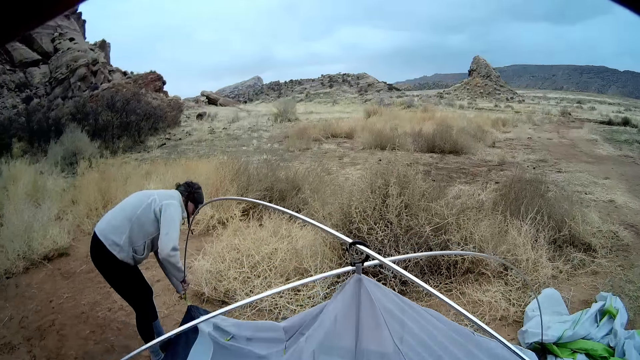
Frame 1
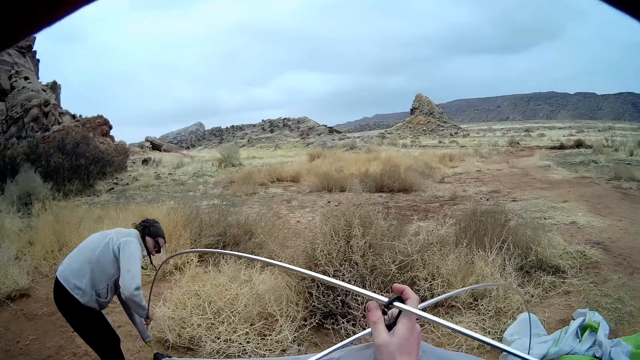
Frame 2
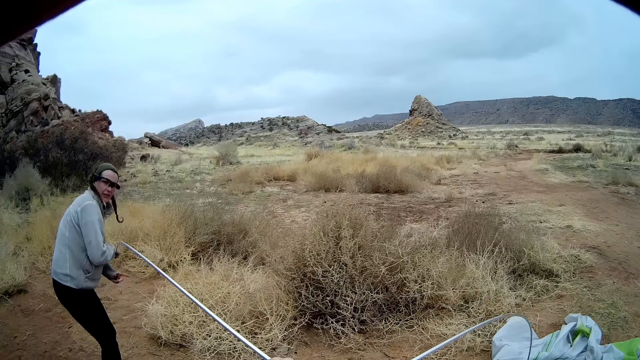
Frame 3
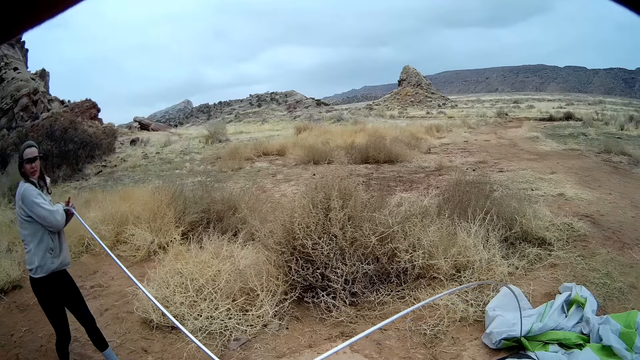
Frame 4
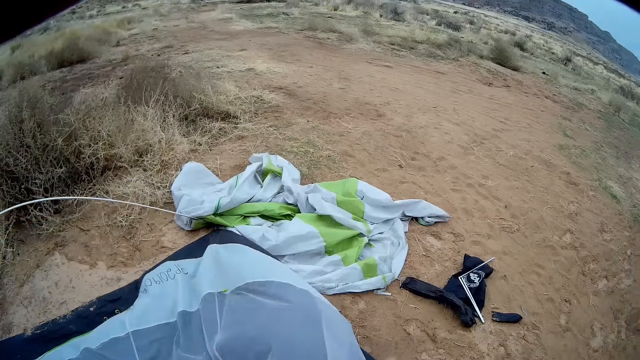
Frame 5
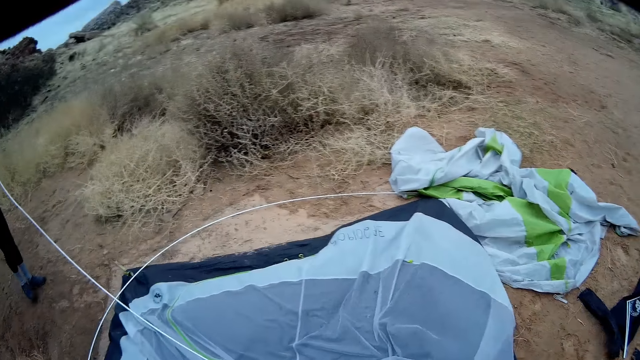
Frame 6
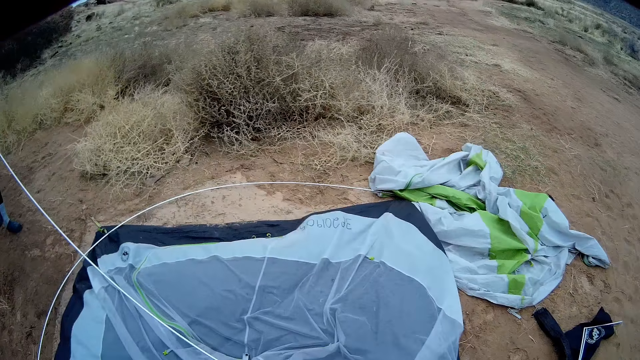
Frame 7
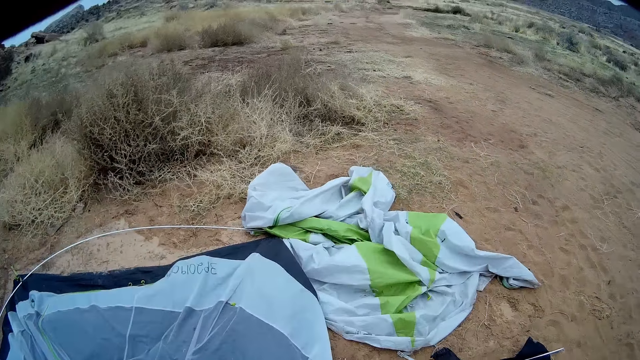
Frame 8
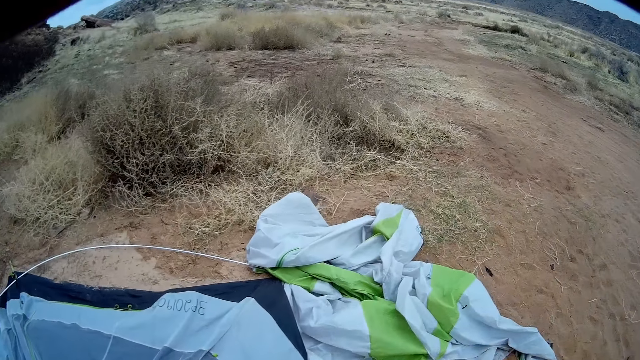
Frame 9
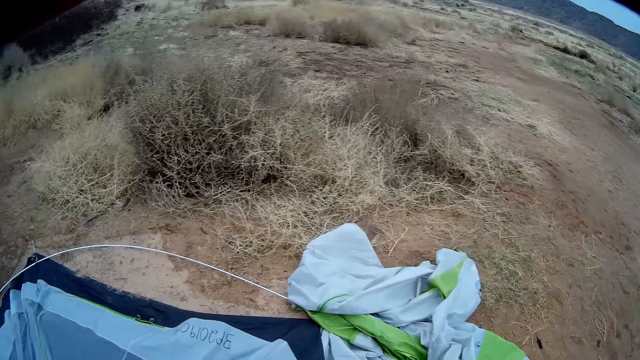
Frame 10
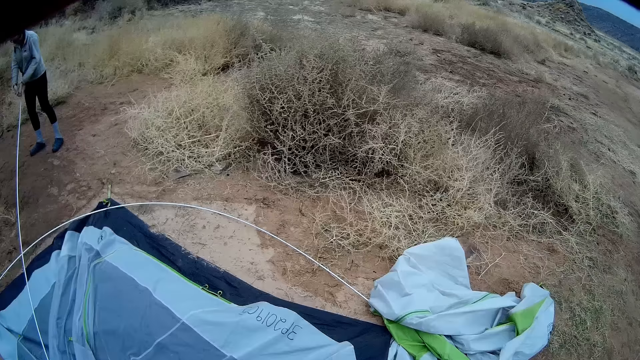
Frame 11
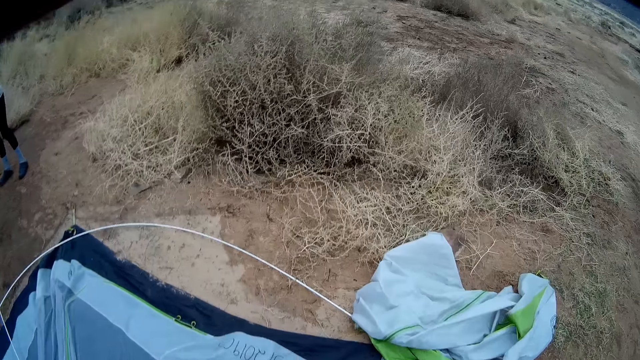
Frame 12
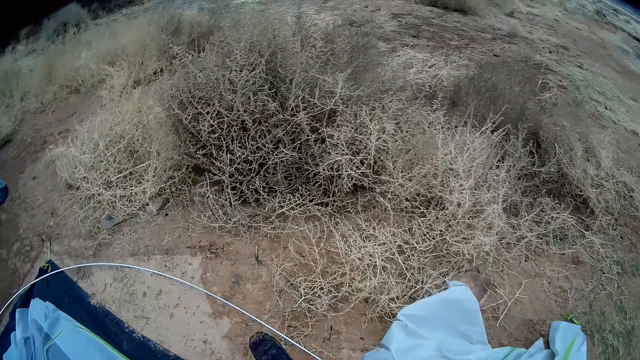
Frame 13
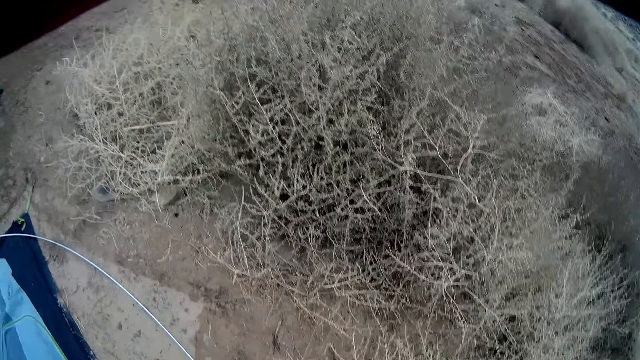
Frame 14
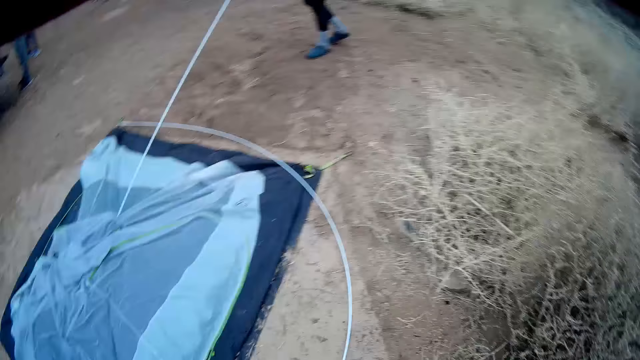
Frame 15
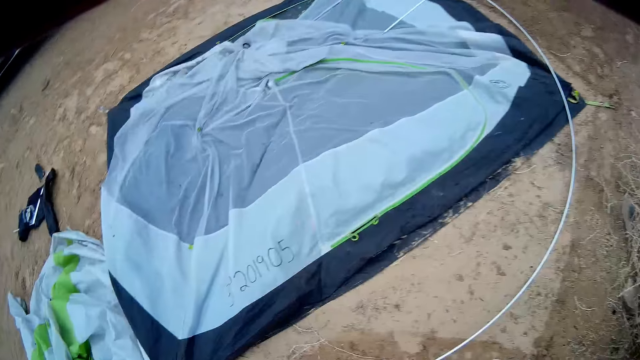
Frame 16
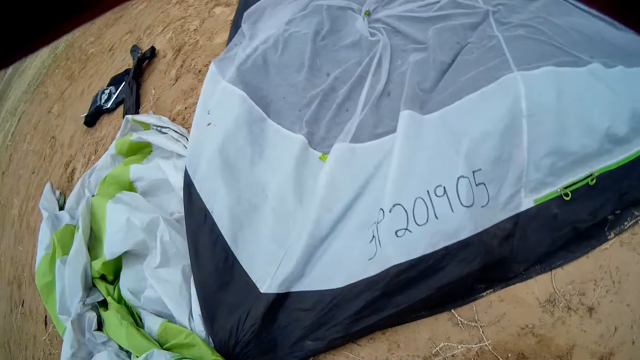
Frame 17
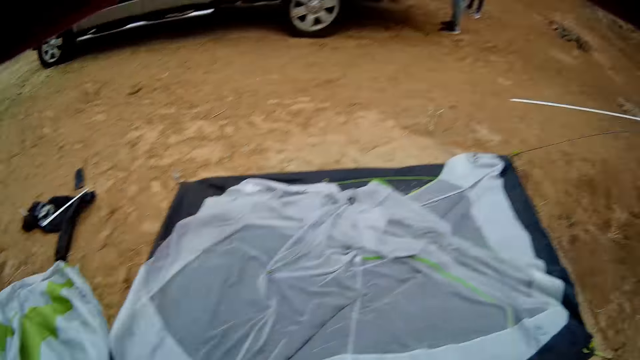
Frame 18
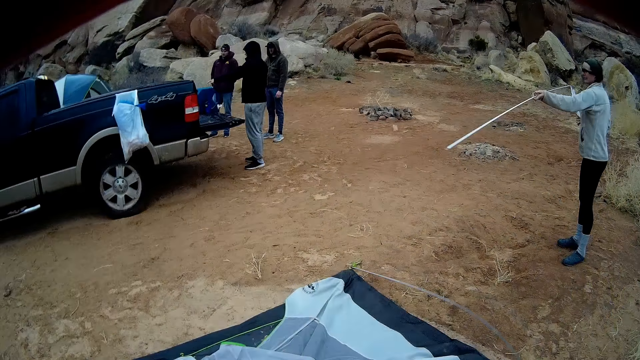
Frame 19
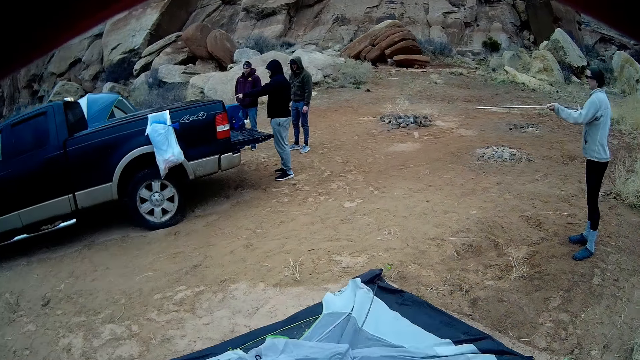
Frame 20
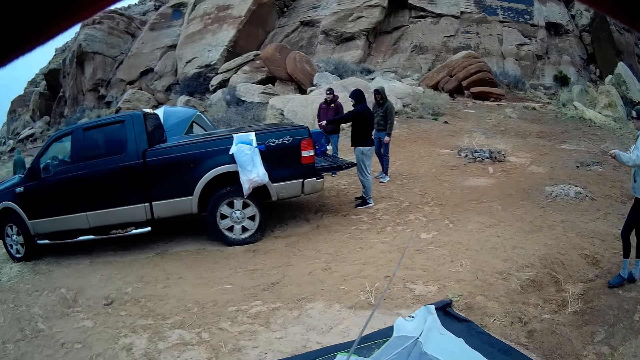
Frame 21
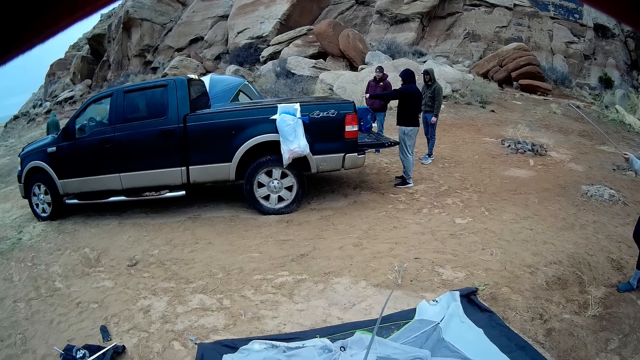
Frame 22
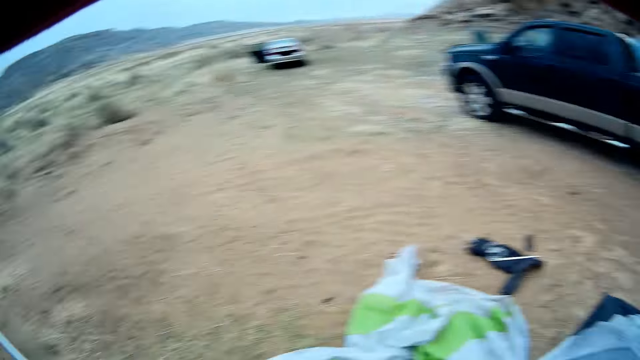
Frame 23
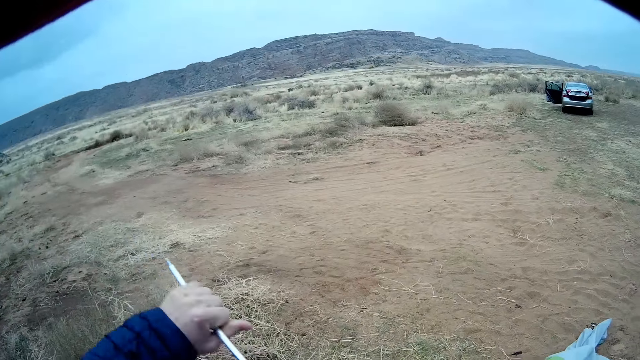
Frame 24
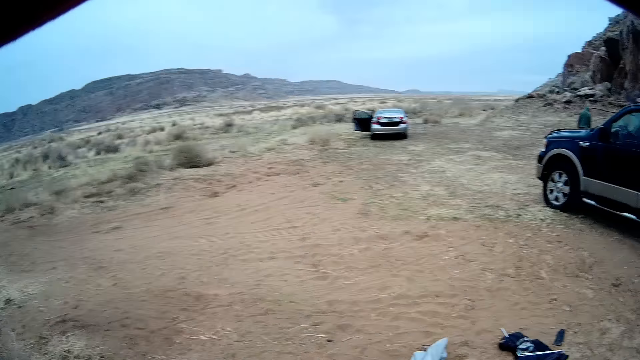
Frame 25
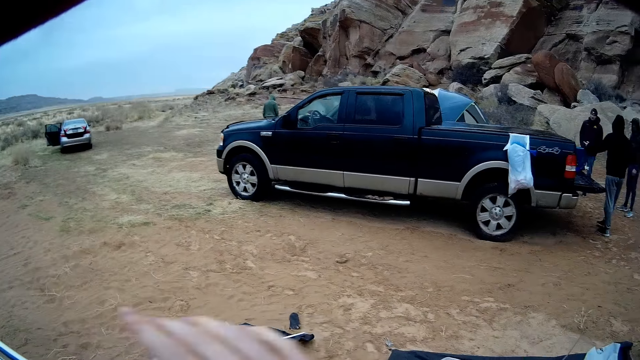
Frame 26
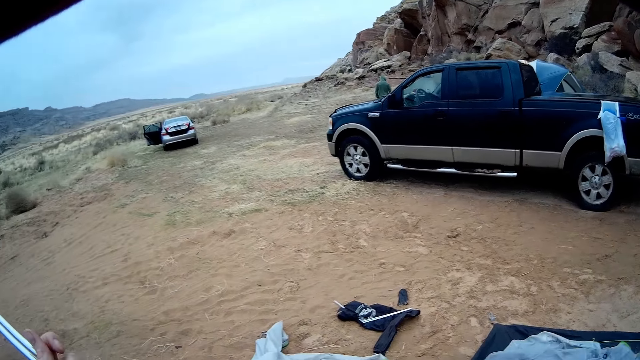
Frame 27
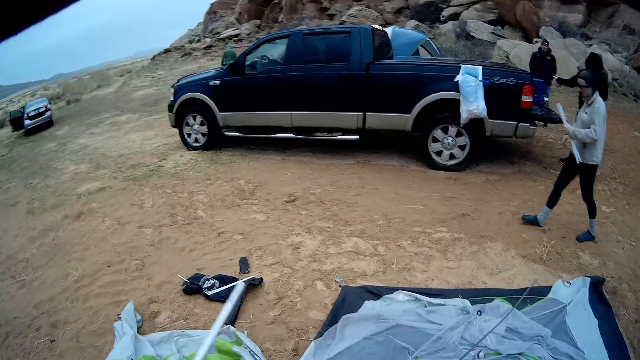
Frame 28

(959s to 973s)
The camera wearer looks around. The woman disconnects the tarp poles. The camera wearer disconnects the tarp poles. The woman folds the tent. The camera wearer walks, looks around the field, folds the iron rod, and disconnects the tarp poles. They look around the field. The woman walks in front of the camera wearer.

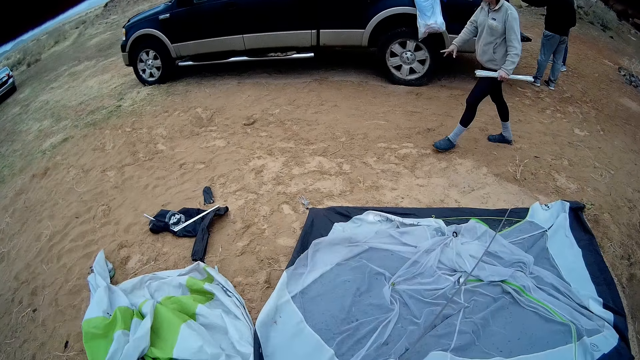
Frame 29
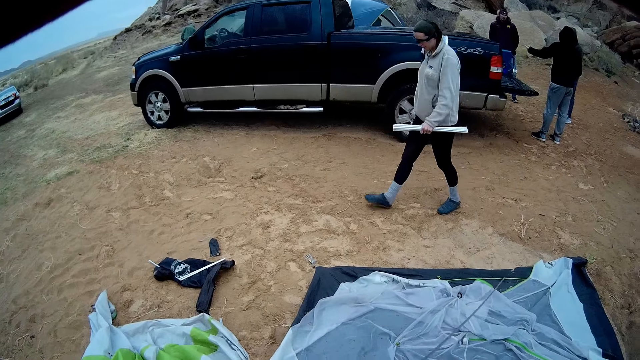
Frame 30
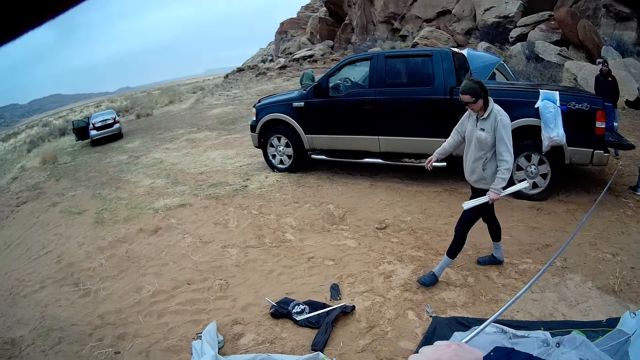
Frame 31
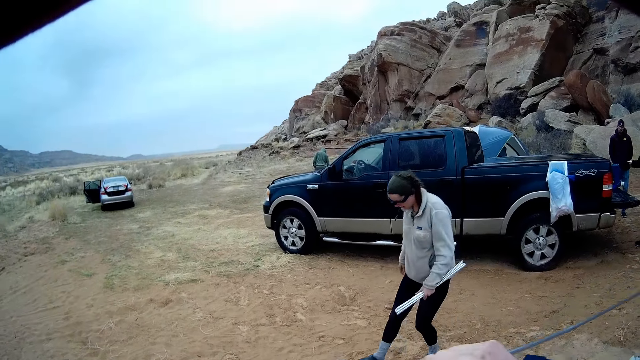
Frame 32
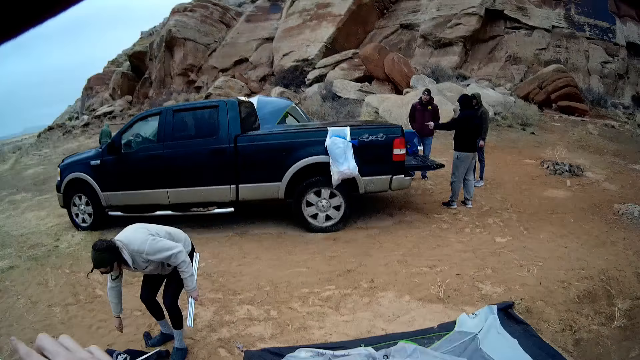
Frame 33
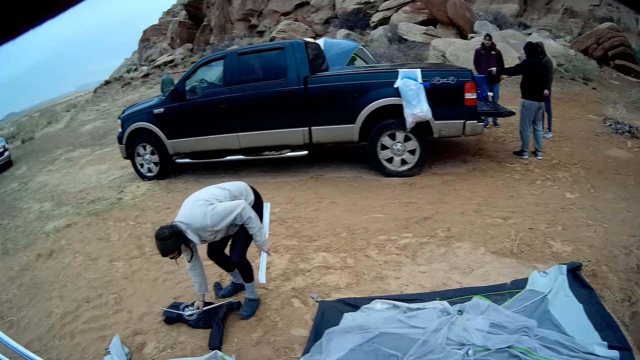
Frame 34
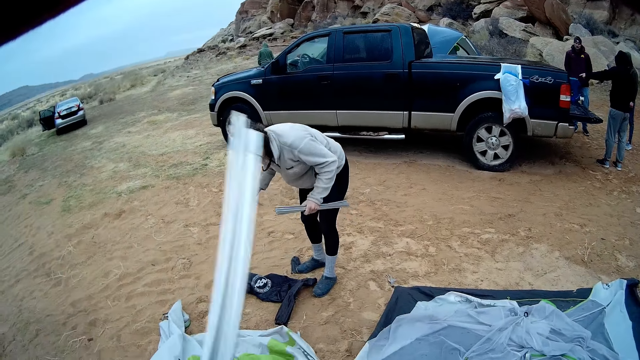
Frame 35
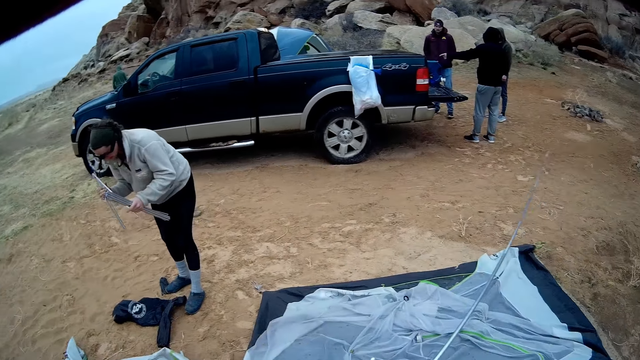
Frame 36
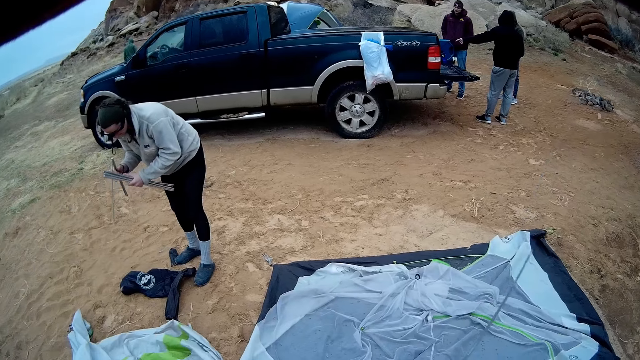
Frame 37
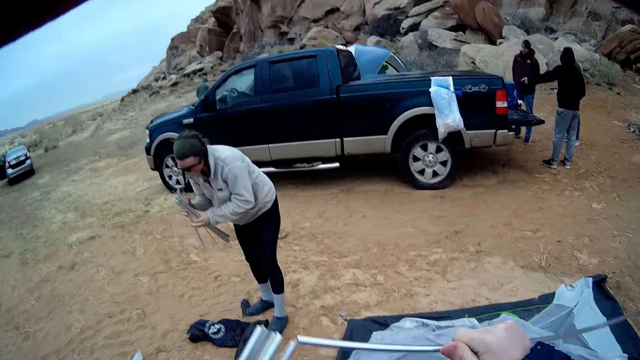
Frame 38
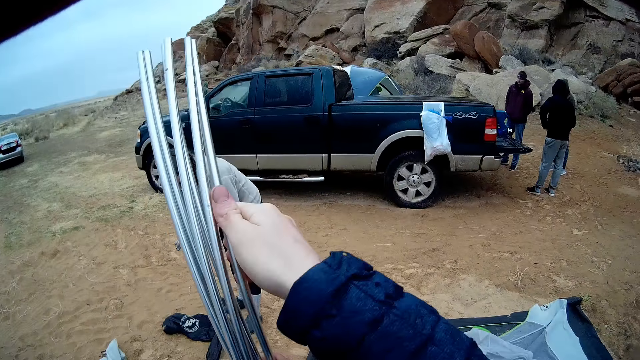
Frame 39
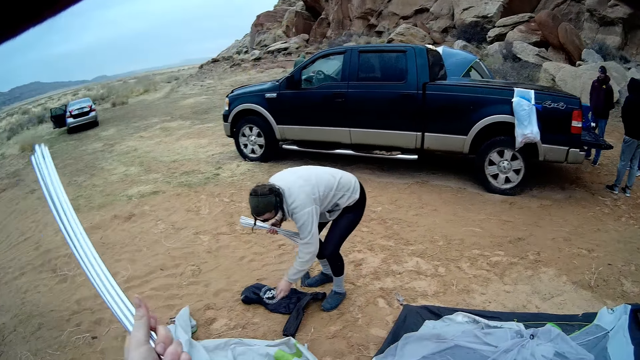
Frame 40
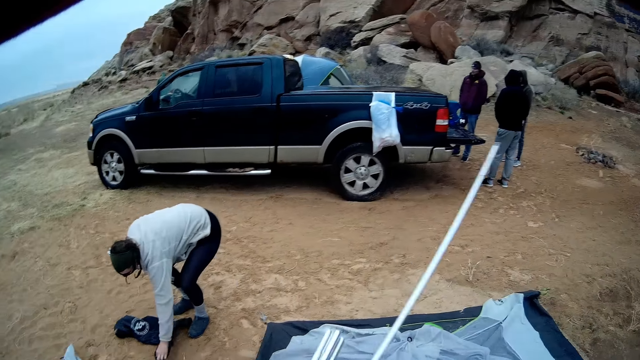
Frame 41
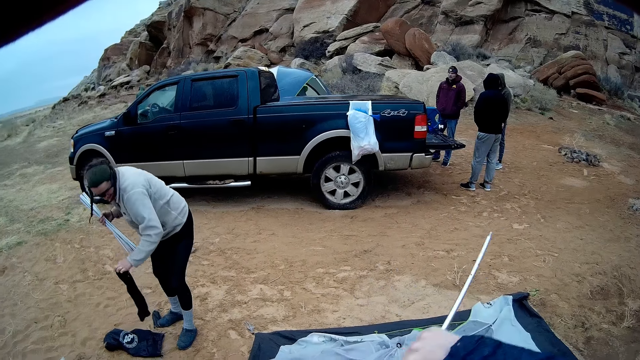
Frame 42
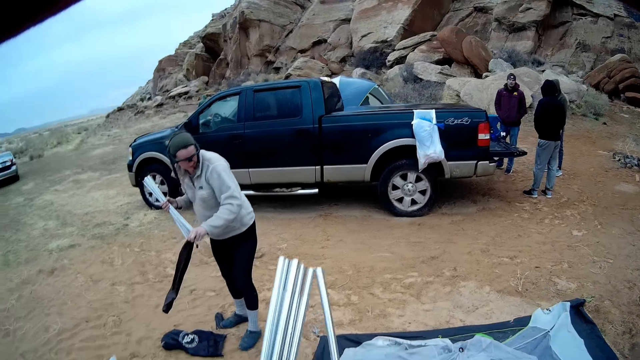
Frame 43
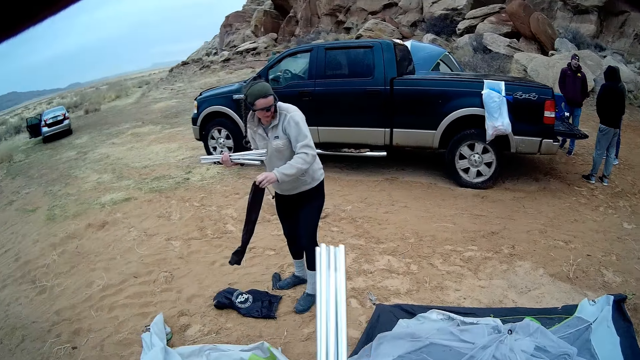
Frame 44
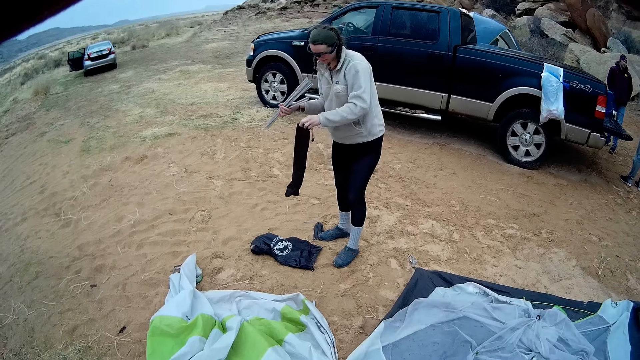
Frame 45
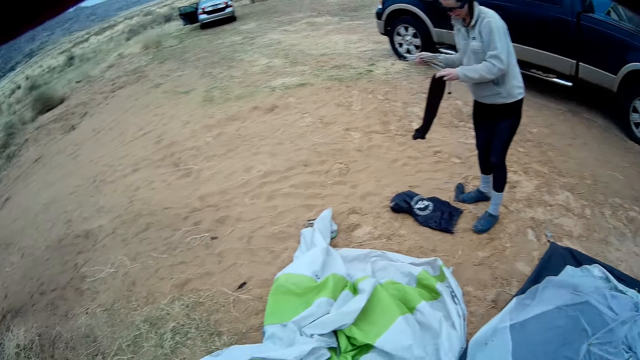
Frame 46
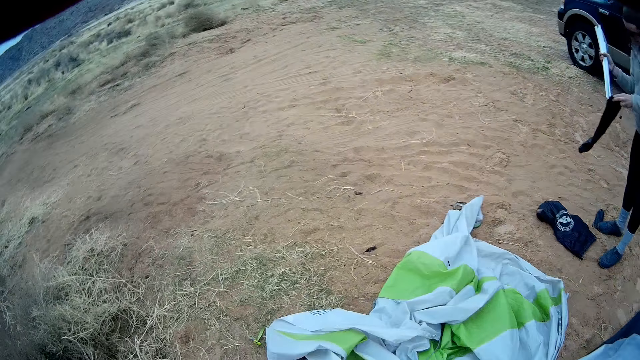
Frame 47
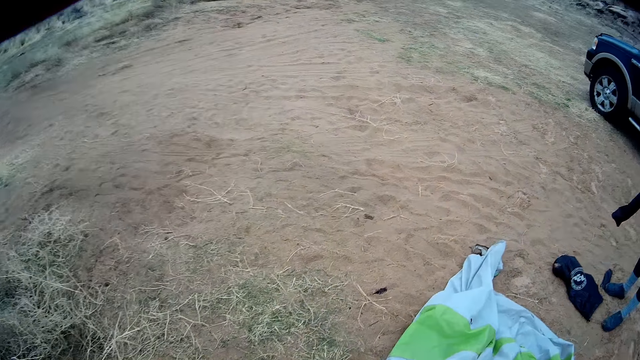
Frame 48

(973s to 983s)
The camera wearer throws tarp poles on the ground. A woman bends down. The camera wearer disconnects the tarp poles. The woman picks an iron rod from the ground and folds the iron rod. The camera wearer lifts more iron rods and folds the iron rods. They hold the tarp poles. The woman picks a bag and puts the iron rod inside the bag. The camera wearer walks around the field. They hold the tarp poles.
